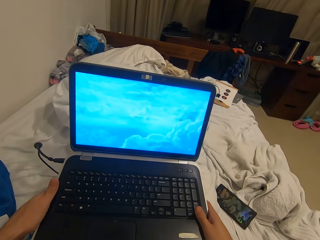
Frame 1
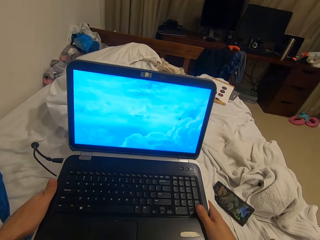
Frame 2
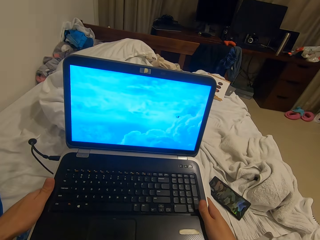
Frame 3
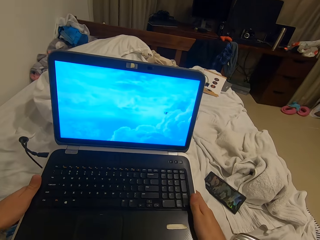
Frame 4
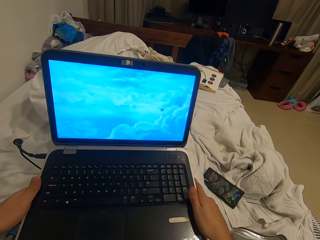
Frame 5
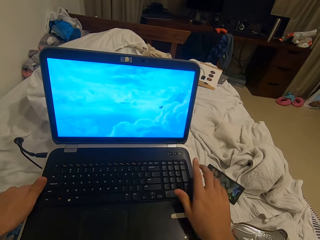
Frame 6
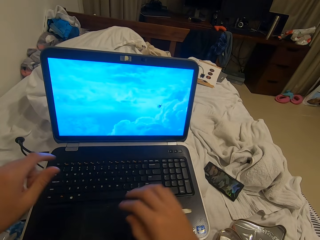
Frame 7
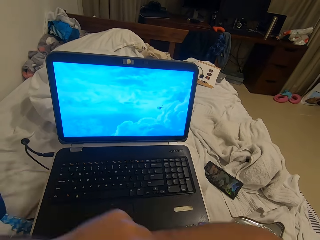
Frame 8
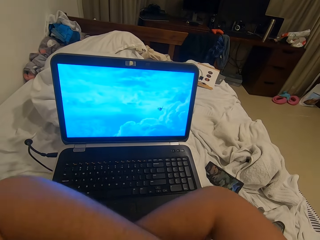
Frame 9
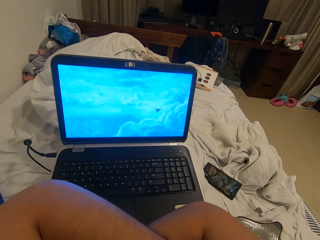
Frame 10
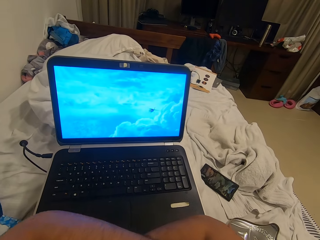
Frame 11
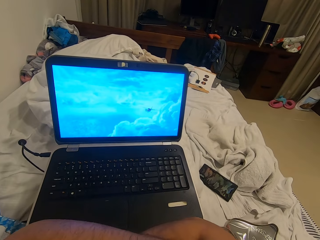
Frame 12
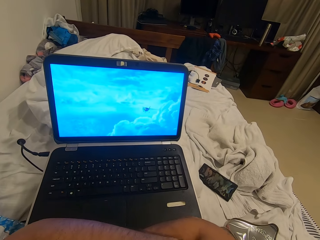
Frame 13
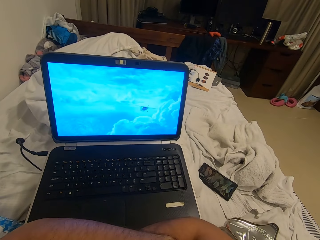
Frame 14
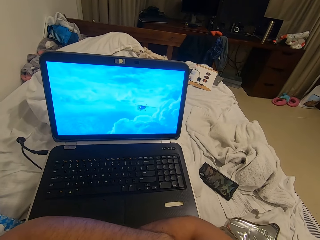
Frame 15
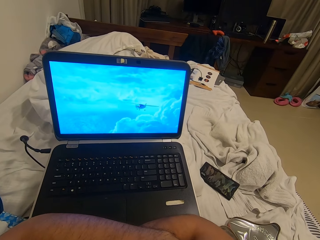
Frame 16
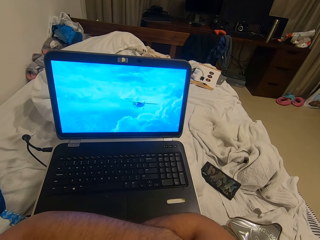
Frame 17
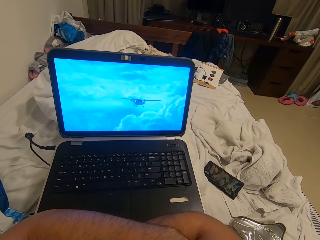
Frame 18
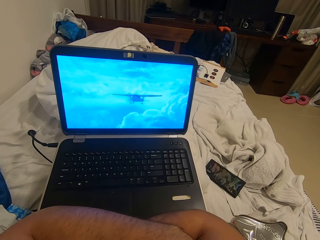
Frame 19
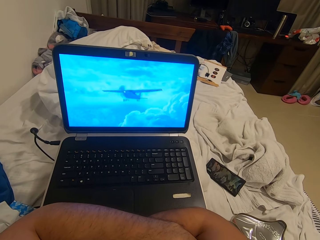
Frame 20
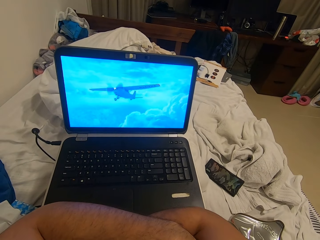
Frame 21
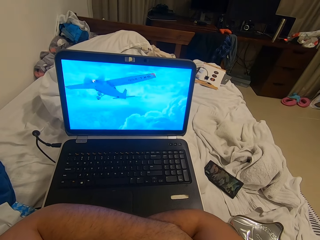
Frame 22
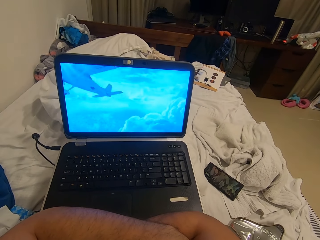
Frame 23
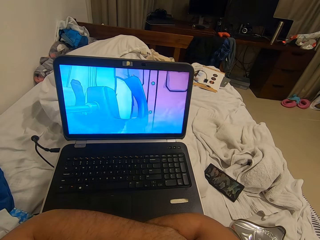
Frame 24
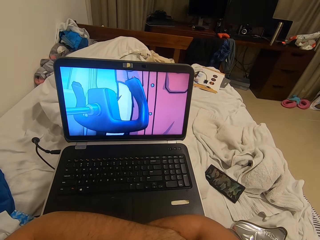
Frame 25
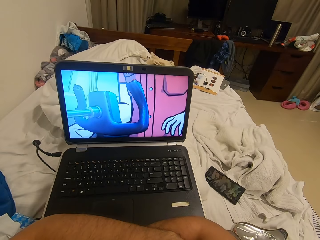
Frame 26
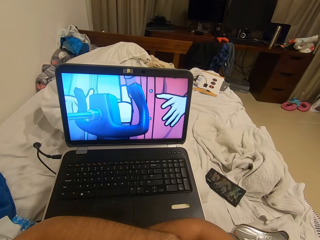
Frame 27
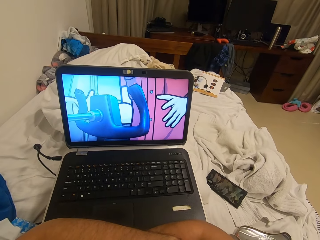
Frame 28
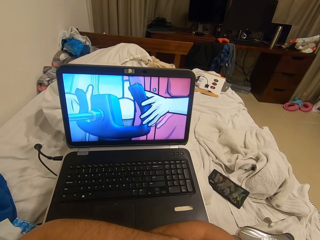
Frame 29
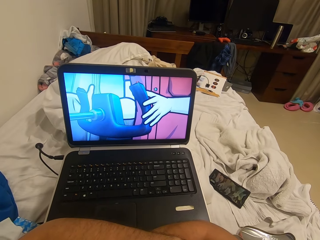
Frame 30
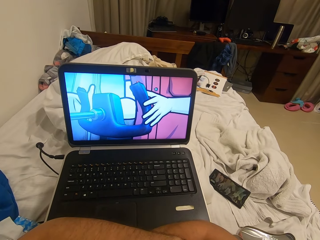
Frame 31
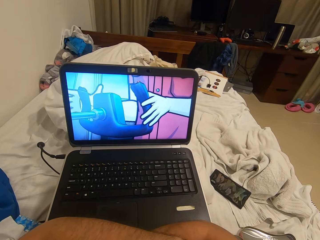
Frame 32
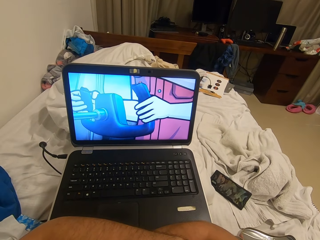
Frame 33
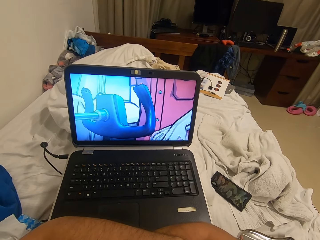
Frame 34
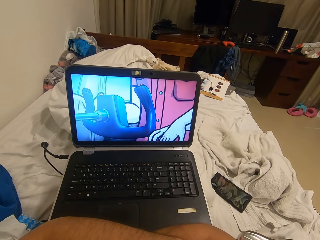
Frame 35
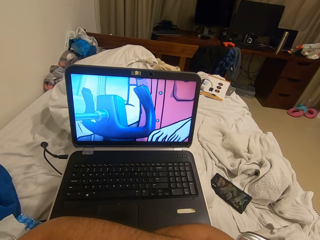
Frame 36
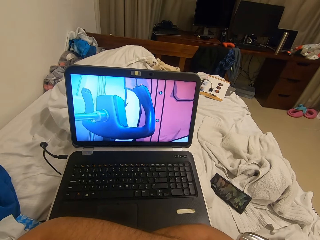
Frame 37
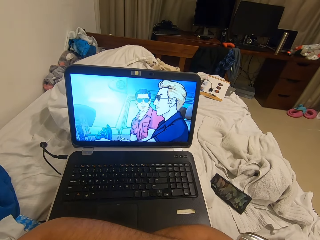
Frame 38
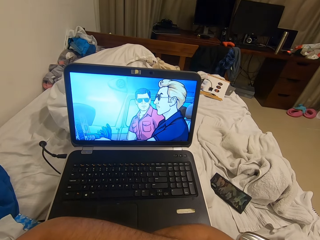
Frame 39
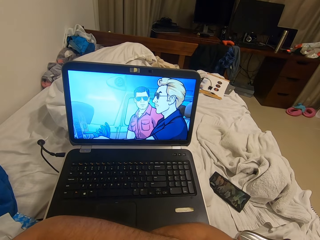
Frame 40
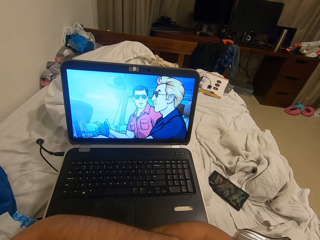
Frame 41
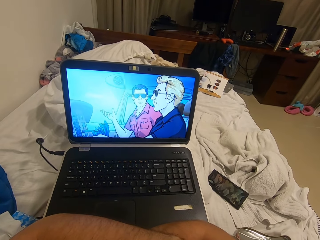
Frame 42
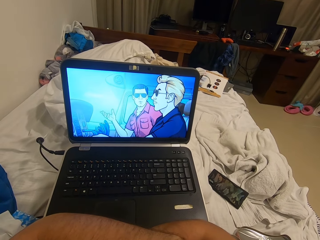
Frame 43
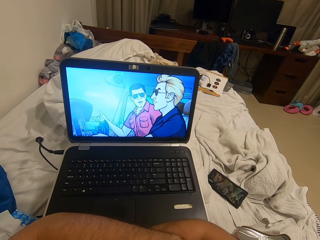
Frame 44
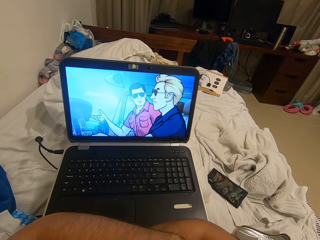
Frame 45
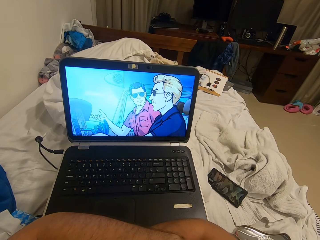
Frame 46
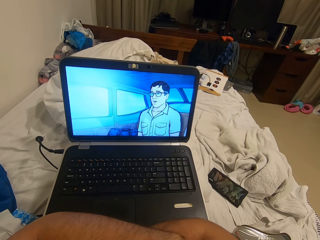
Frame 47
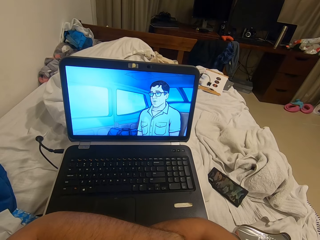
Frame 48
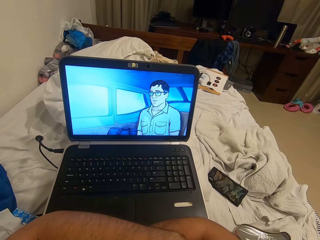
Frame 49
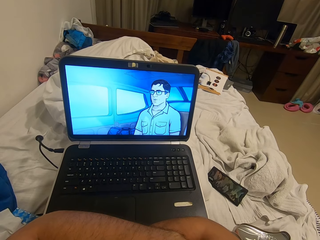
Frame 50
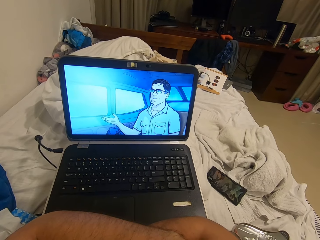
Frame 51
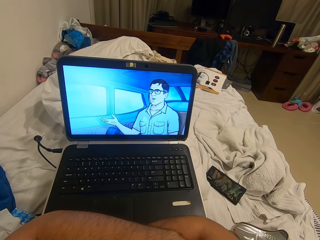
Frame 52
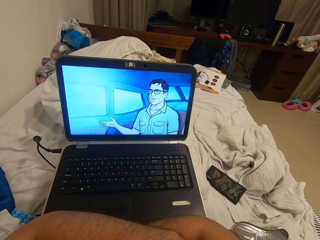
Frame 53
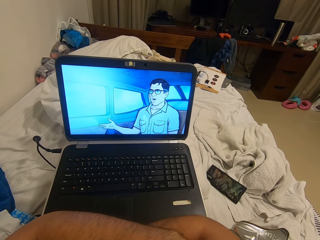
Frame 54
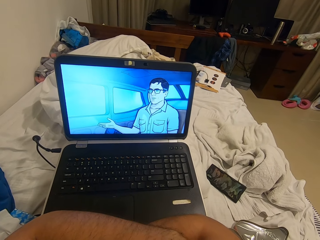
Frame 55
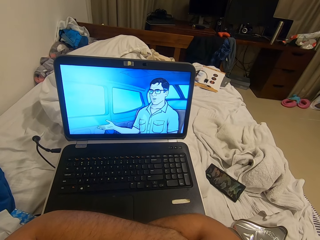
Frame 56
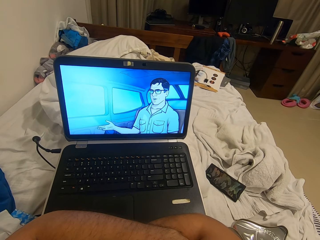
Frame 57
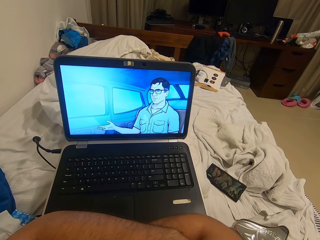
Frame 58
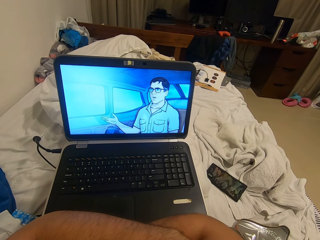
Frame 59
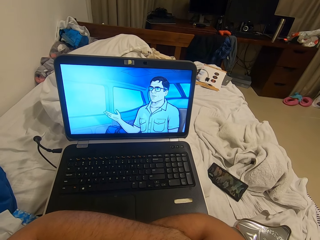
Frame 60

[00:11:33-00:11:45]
The camera wearer folds his arms. He watches the laptop.

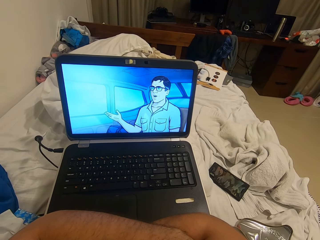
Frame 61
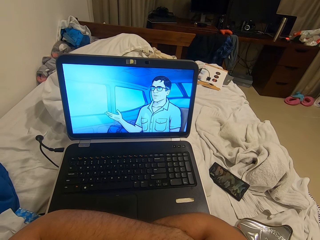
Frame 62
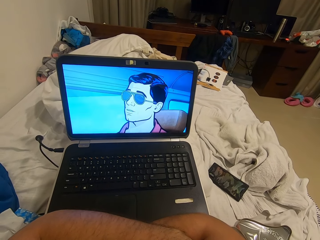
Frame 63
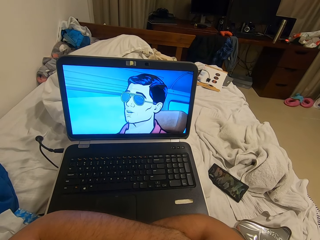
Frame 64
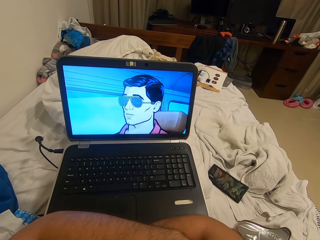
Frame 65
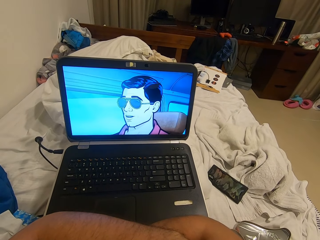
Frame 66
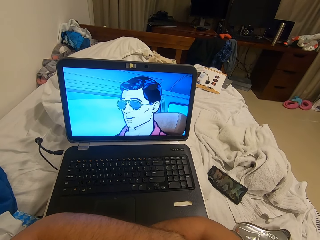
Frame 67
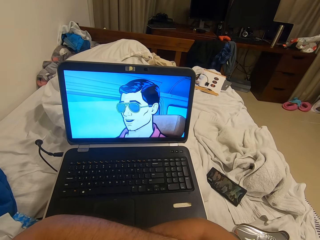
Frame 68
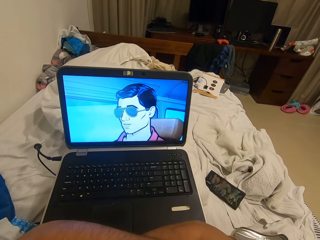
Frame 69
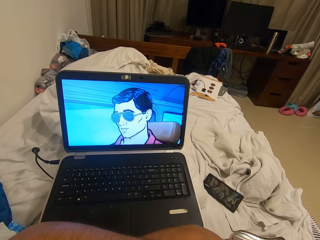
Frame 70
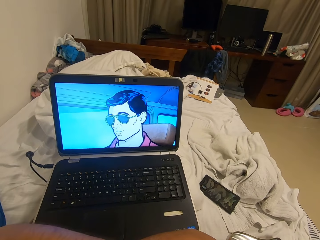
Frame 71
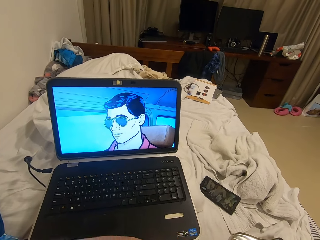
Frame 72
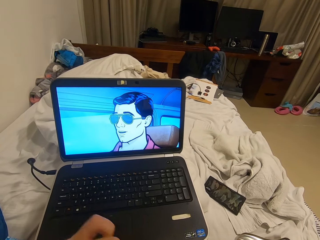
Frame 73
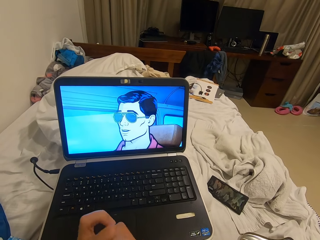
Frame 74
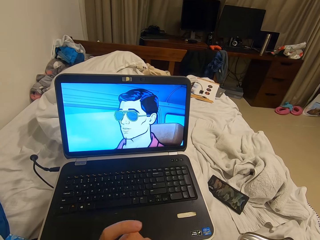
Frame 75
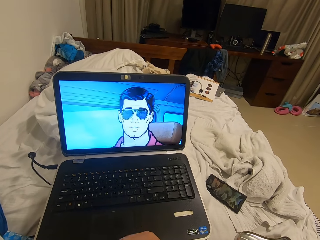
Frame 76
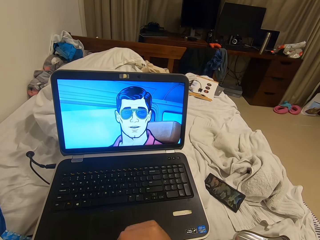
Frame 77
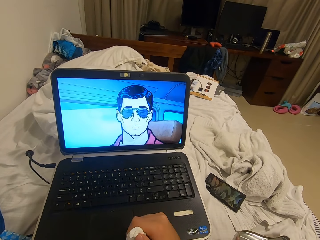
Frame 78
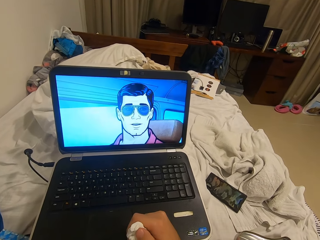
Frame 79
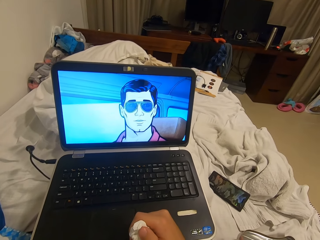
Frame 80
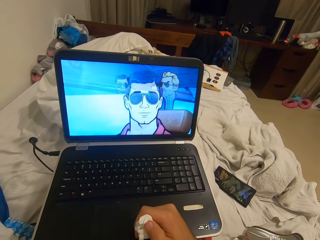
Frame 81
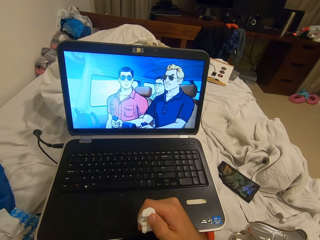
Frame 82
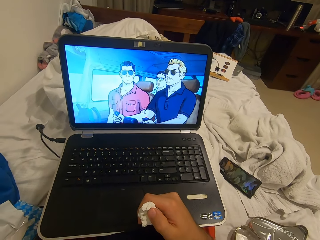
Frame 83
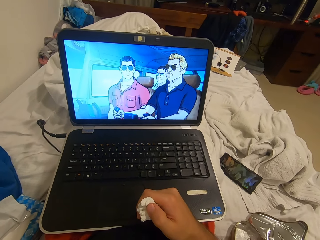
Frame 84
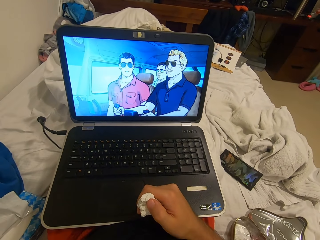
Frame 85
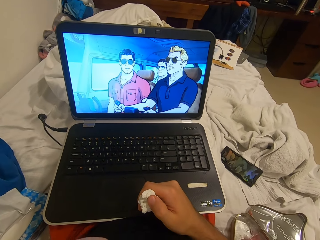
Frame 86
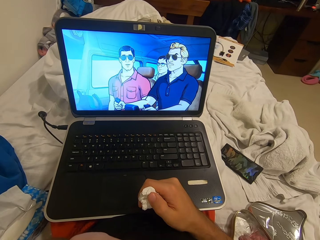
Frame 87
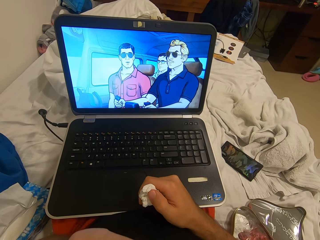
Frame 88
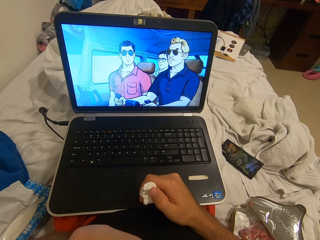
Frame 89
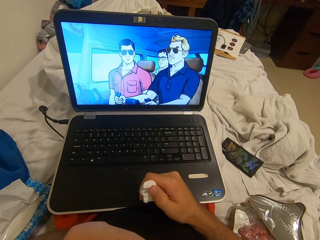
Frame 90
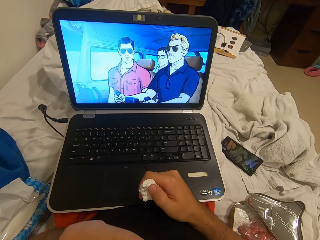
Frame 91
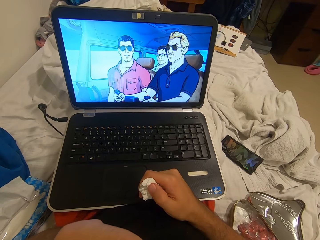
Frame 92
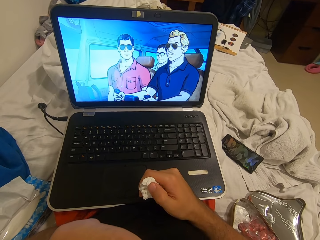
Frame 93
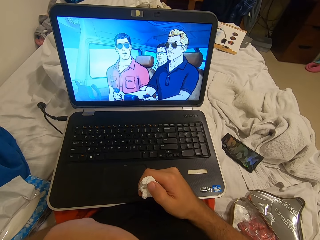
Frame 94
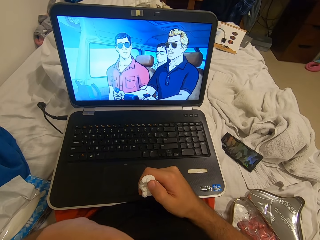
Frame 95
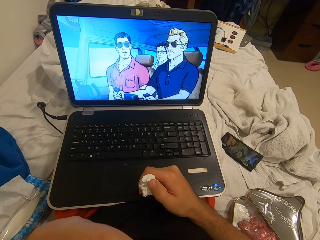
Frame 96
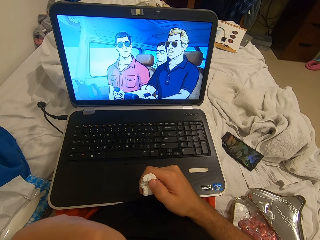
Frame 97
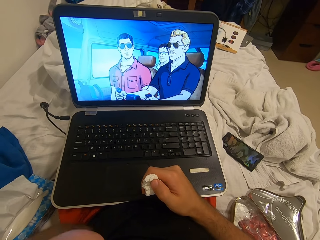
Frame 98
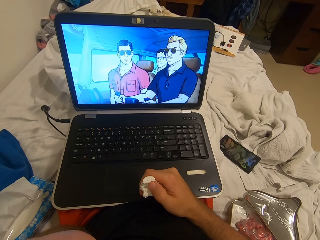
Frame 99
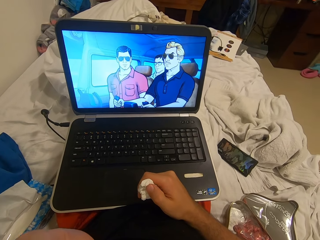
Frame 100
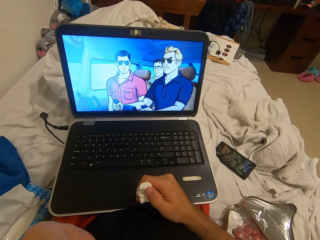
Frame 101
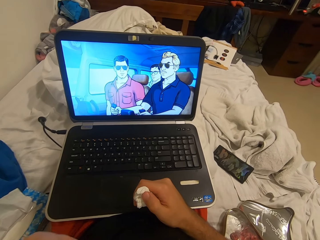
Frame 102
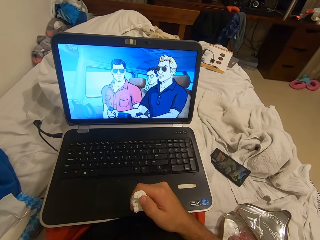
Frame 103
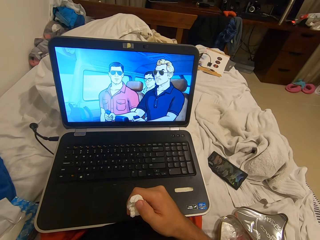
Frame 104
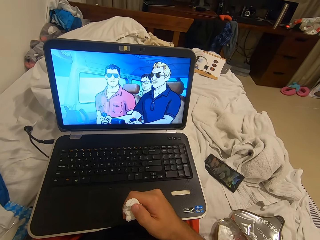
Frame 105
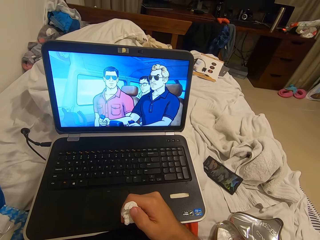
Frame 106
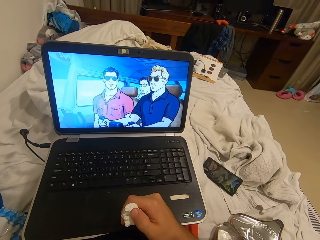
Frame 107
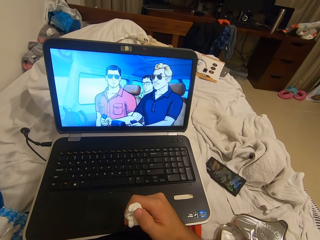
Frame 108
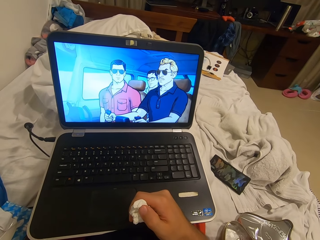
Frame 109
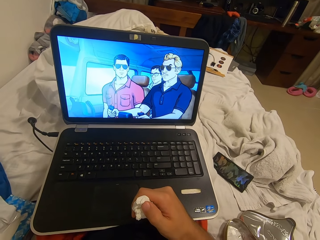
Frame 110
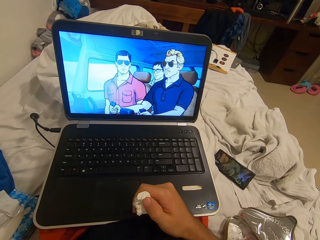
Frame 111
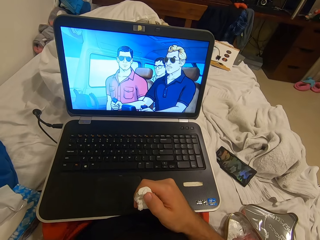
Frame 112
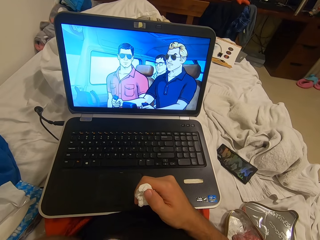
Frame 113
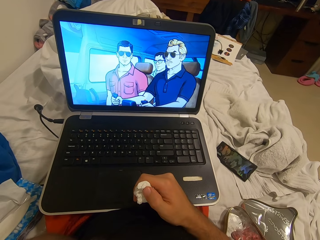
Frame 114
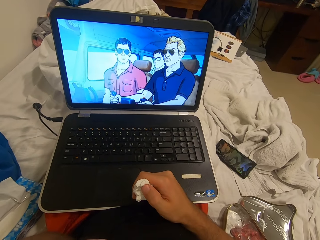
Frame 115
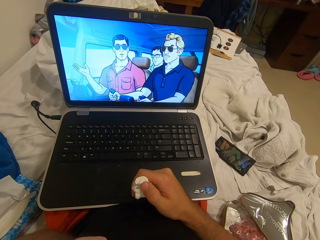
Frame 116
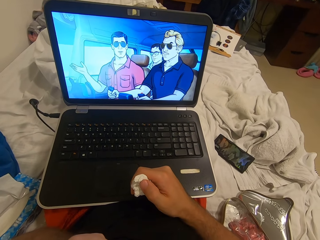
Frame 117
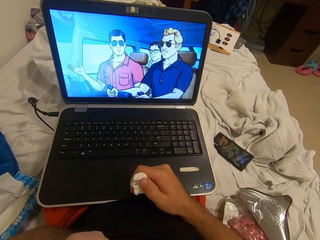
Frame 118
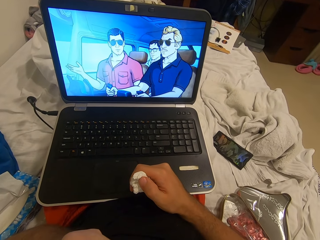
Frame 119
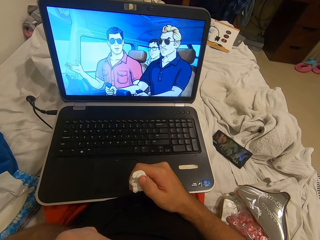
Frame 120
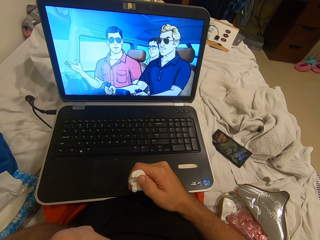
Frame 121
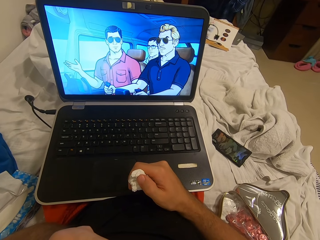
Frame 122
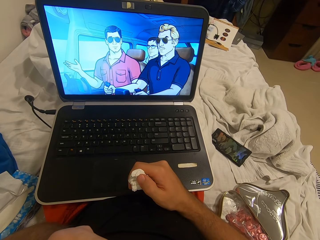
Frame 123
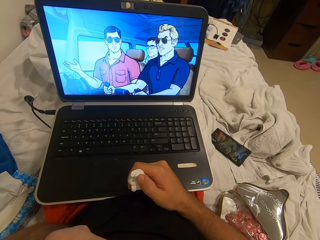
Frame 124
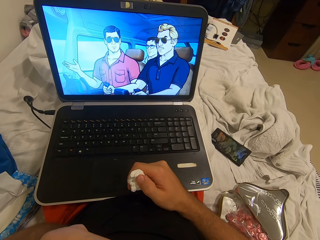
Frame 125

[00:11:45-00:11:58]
The camera wearer touches his face with his left hand. He places his hand on the laptop keyboard.
